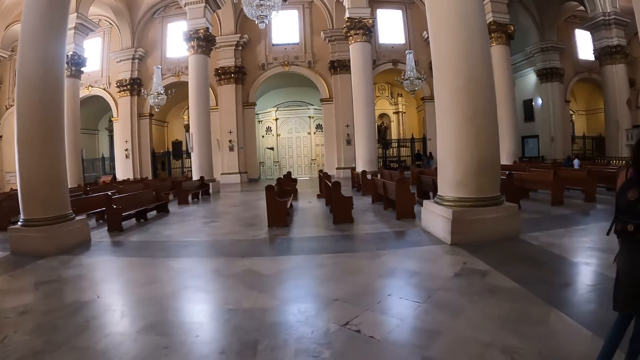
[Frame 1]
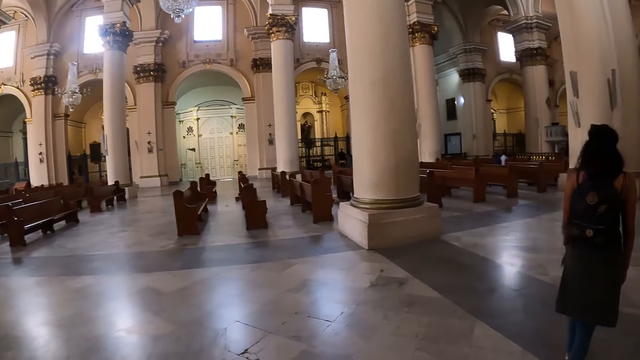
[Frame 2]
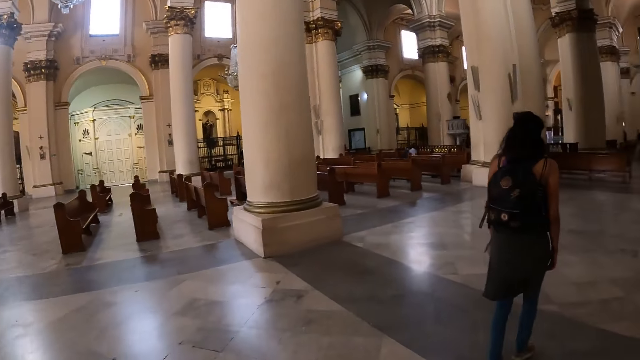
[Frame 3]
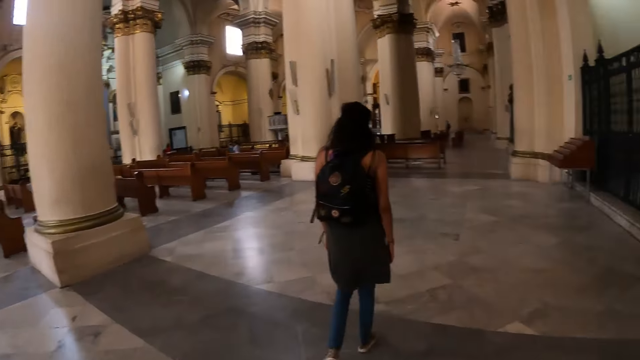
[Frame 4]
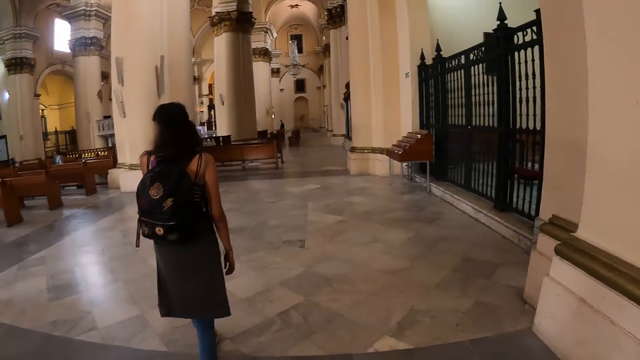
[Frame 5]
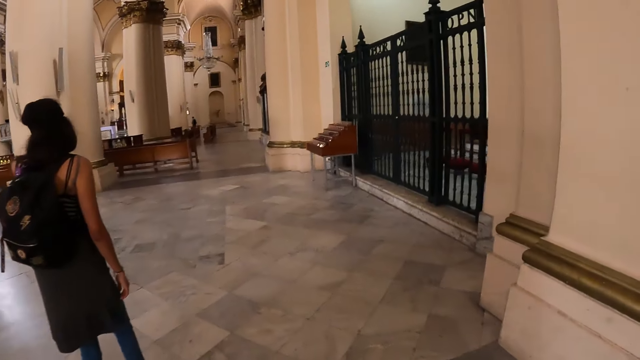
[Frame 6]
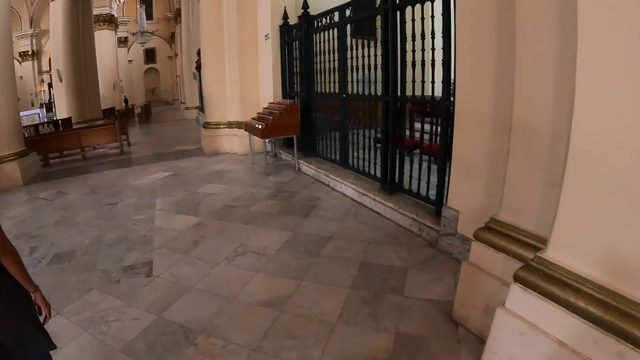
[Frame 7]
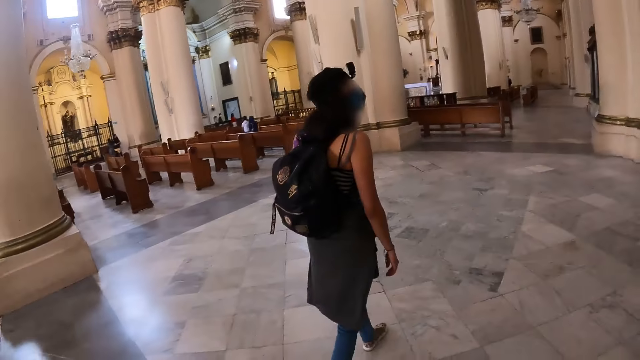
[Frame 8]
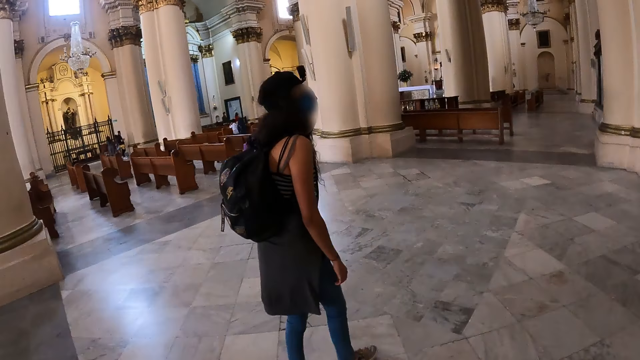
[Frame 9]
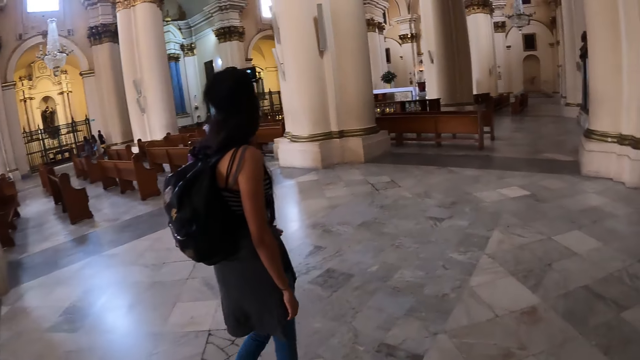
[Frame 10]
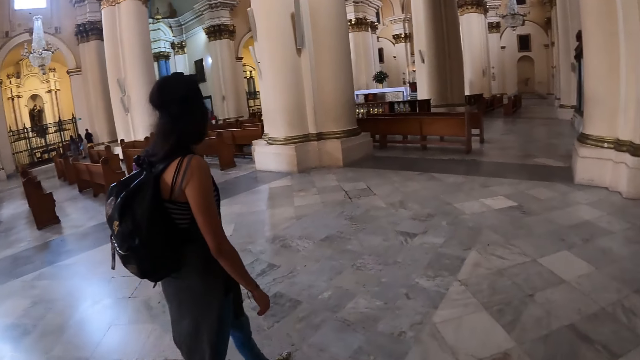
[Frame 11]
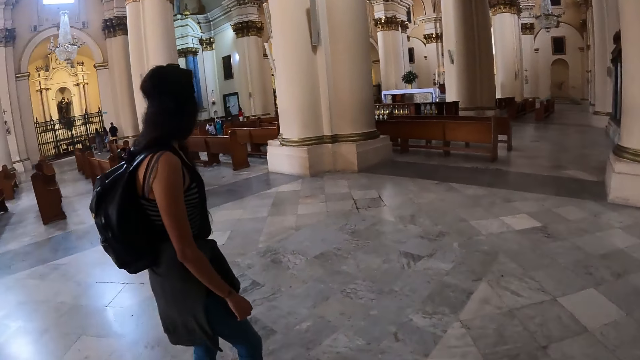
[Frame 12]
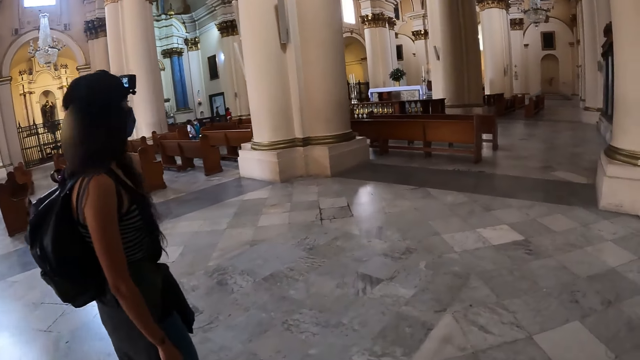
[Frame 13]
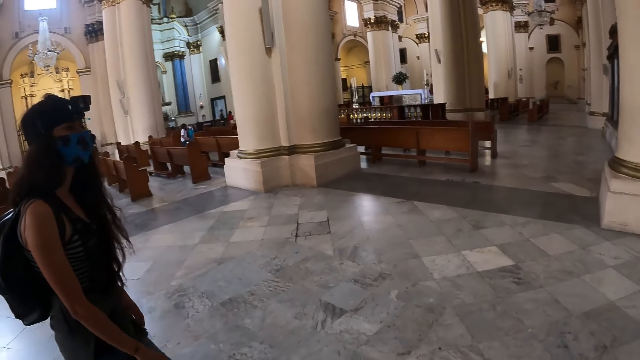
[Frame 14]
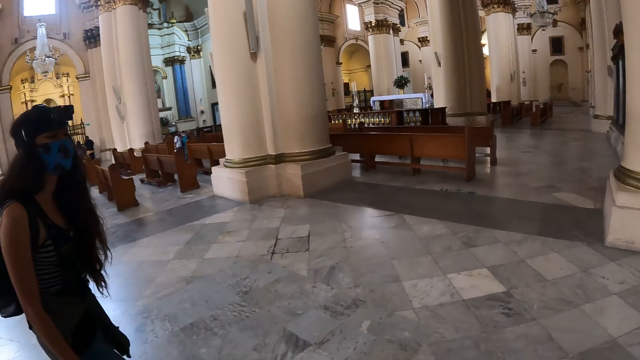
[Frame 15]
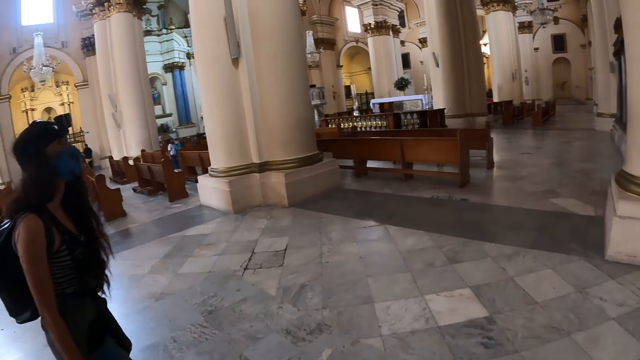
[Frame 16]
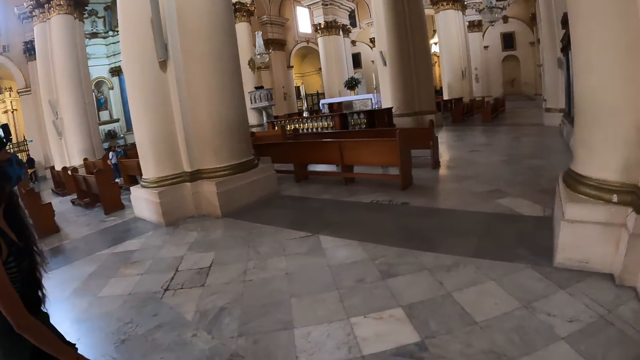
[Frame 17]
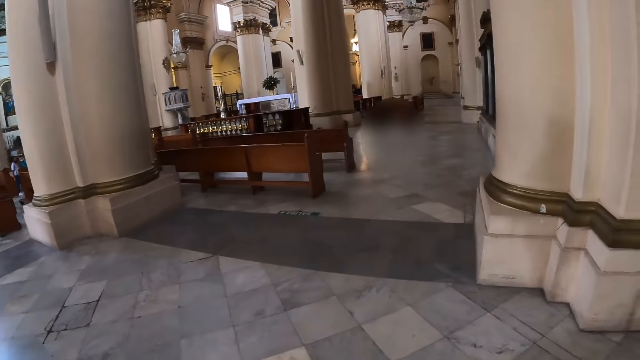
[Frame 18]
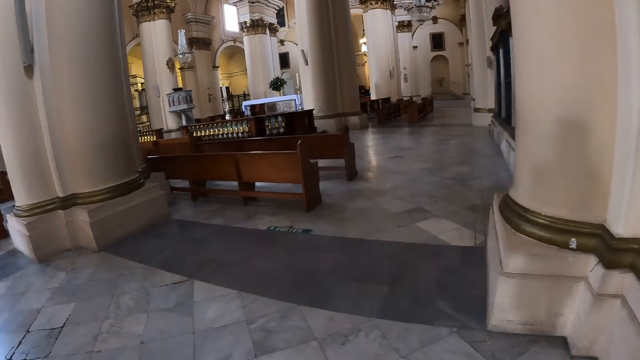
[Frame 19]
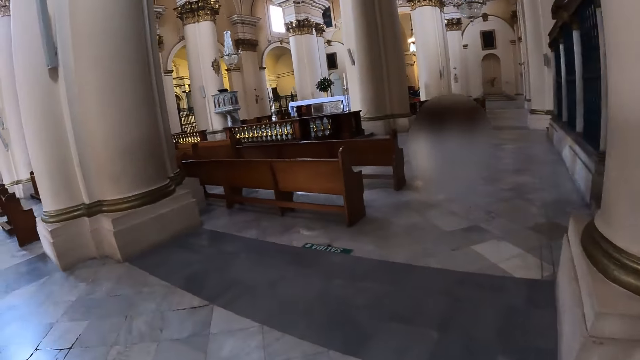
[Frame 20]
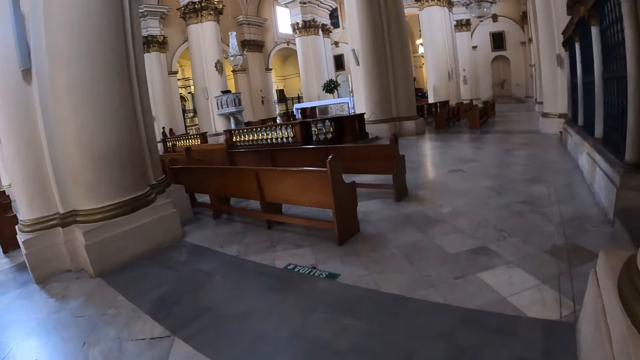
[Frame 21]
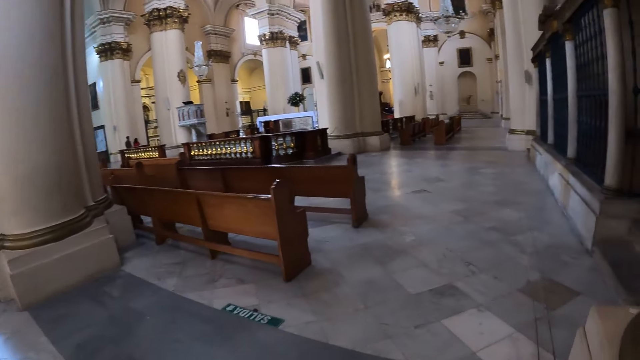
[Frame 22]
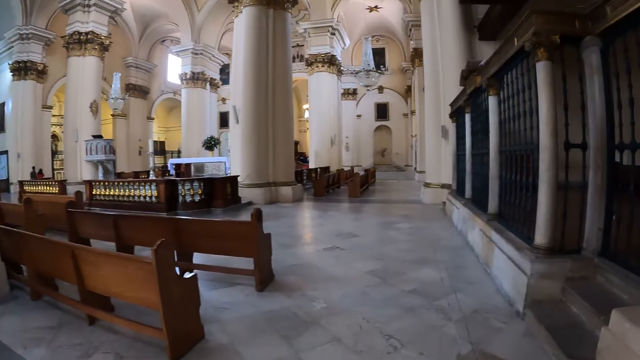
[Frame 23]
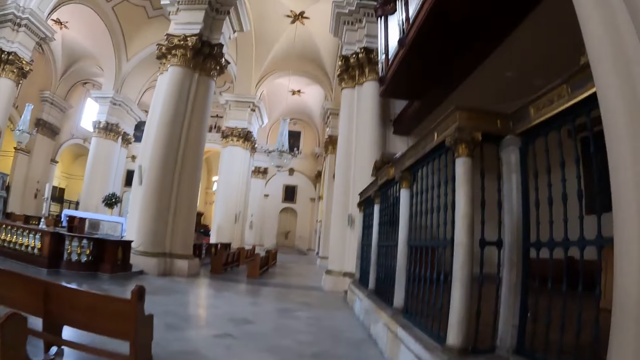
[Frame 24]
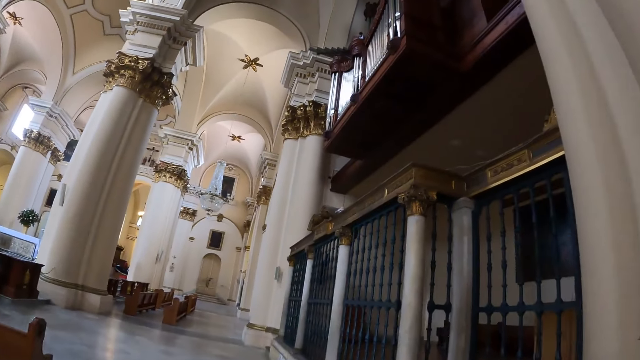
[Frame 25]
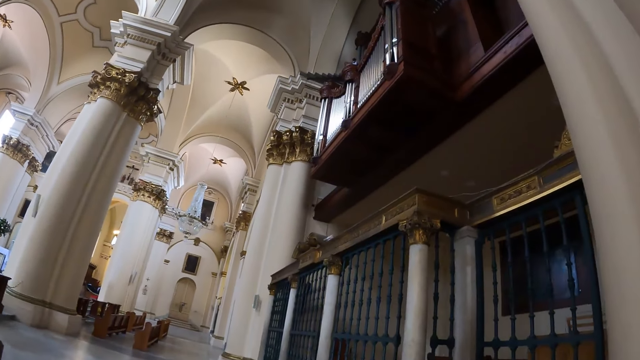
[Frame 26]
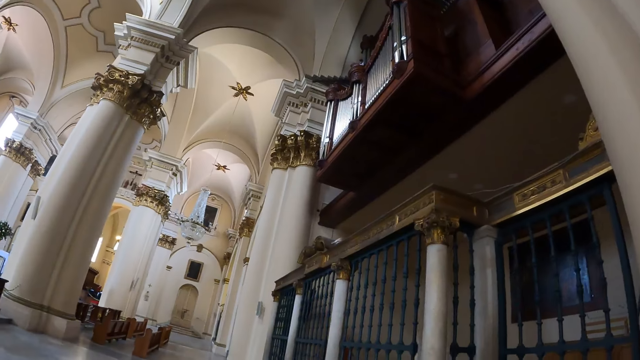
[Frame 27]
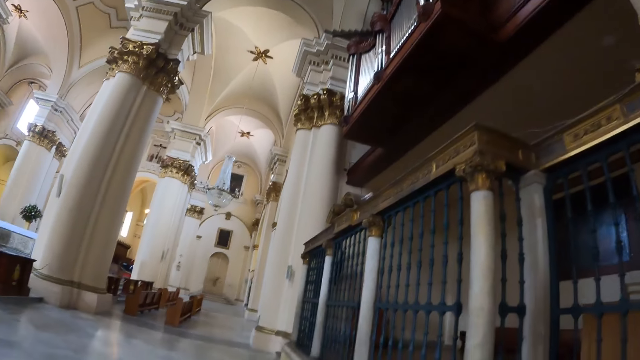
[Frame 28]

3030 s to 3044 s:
The camera wearer walks around.

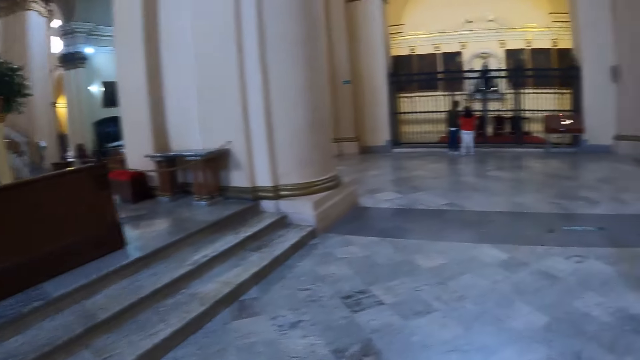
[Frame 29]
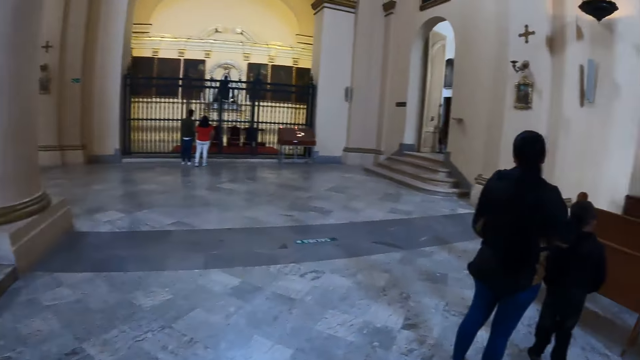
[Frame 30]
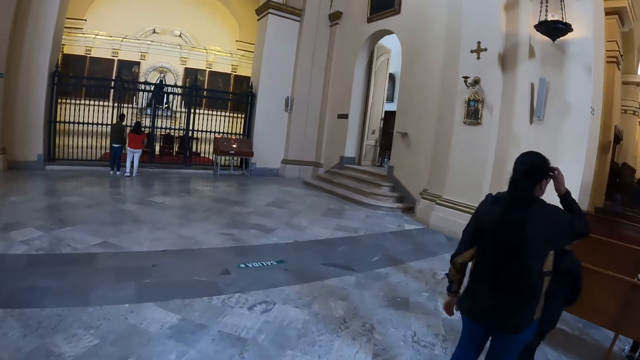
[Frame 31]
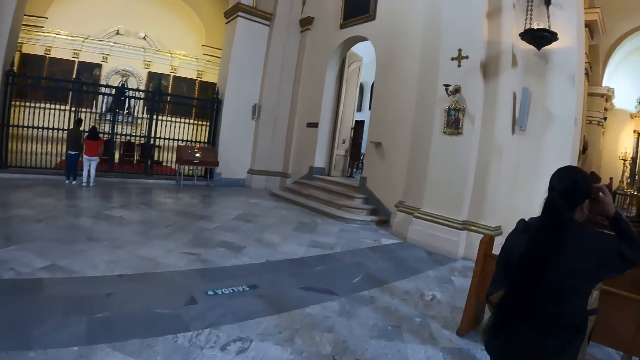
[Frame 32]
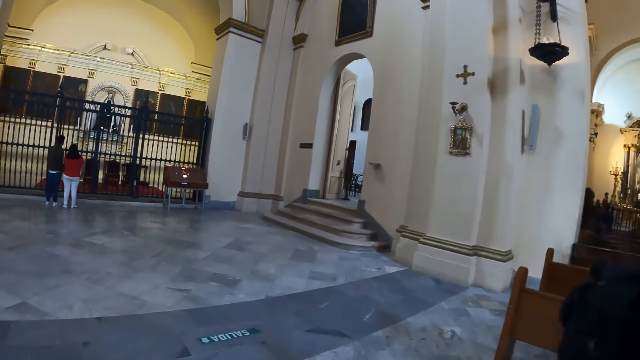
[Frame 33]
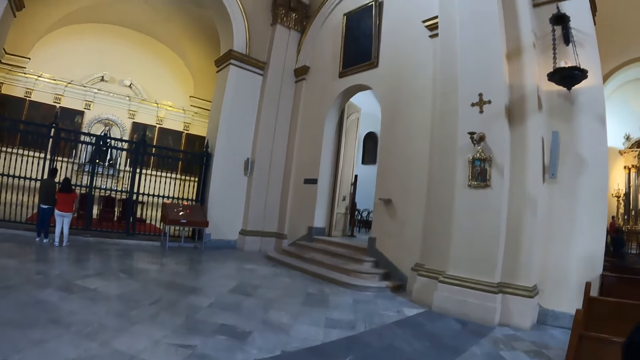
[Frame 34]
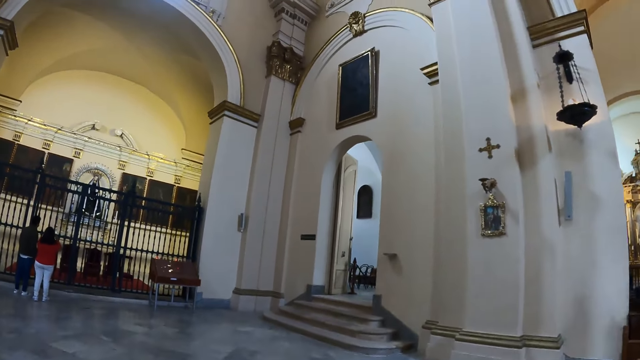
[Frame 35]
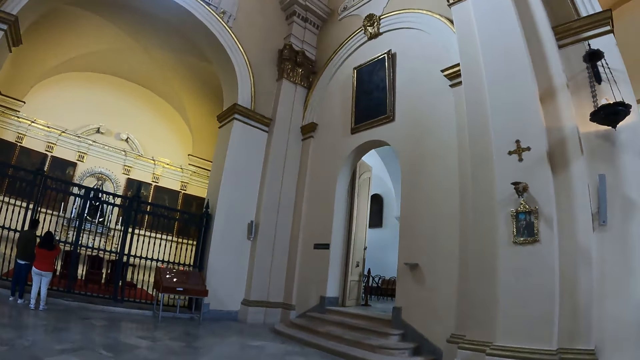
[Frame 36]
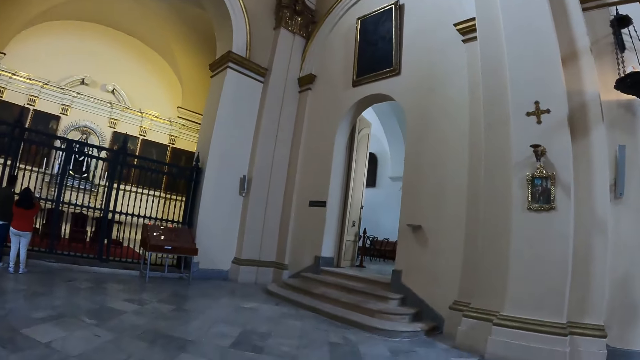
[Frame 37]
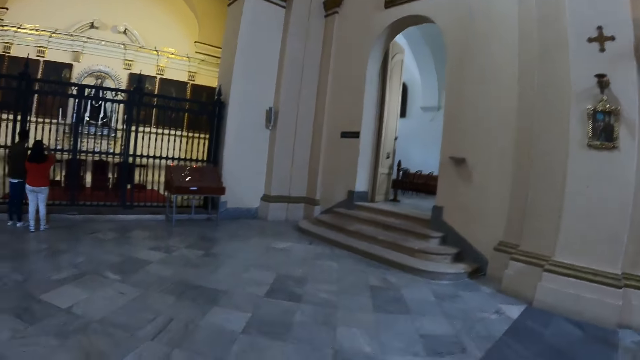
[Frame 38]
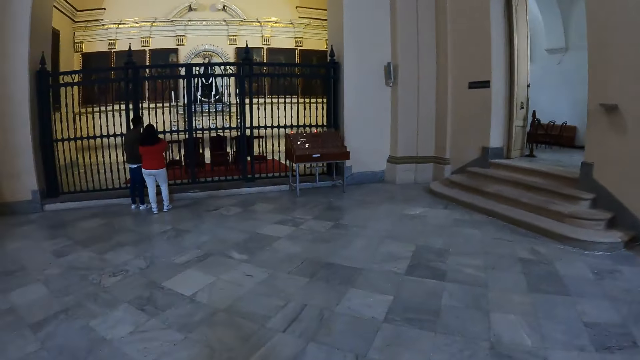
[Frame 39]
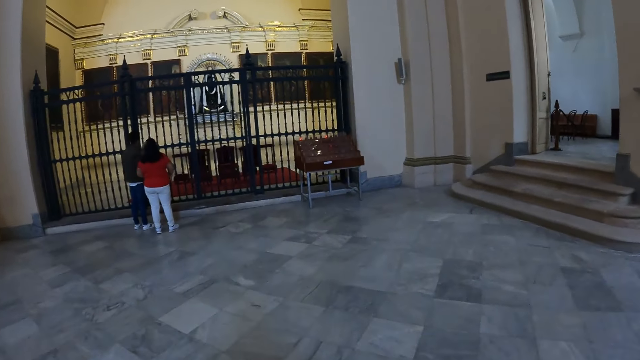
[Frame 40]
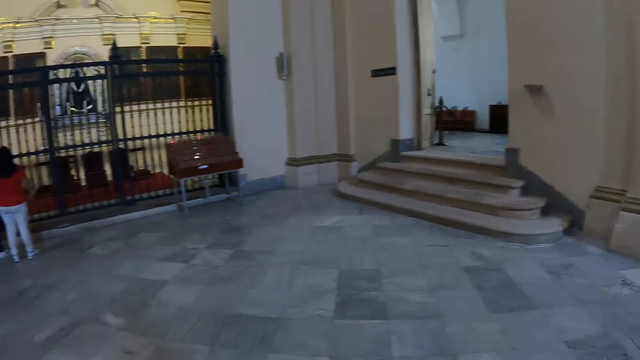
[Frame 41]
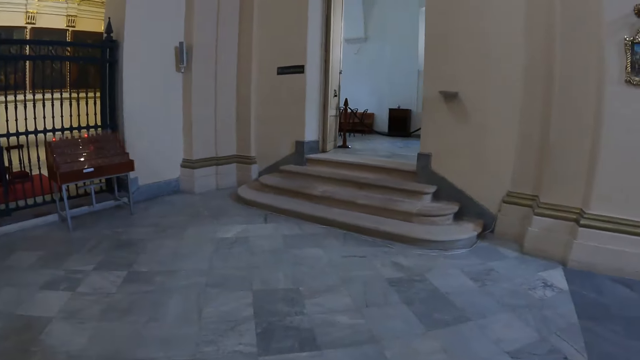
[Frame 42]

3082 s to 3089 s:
The camera wearer walks around.
